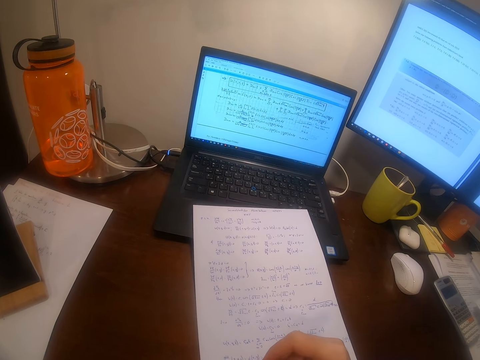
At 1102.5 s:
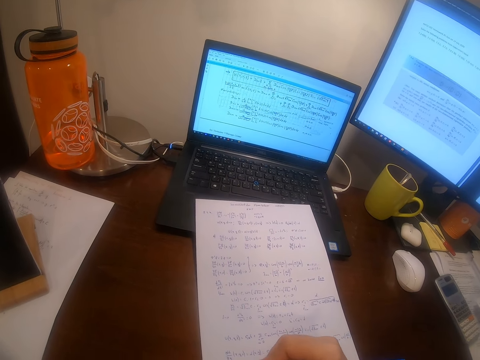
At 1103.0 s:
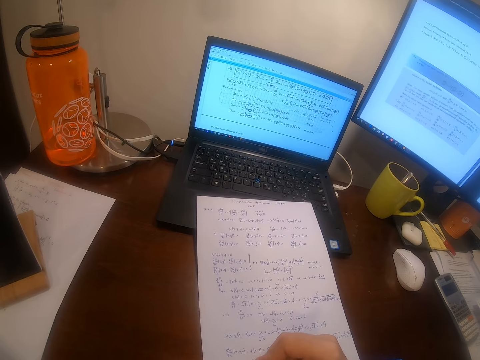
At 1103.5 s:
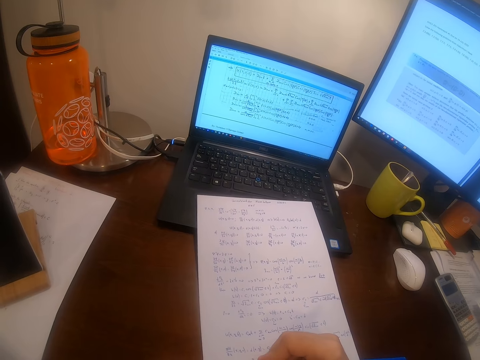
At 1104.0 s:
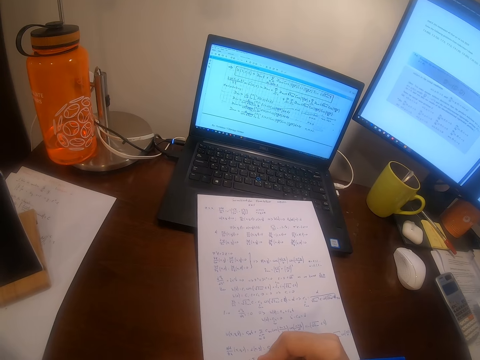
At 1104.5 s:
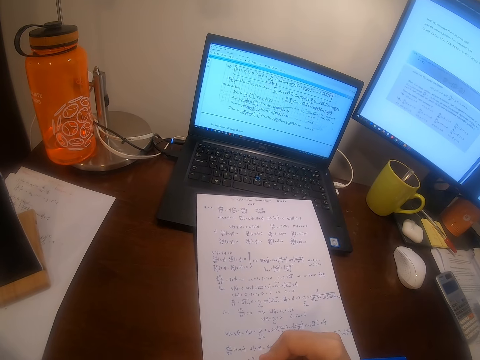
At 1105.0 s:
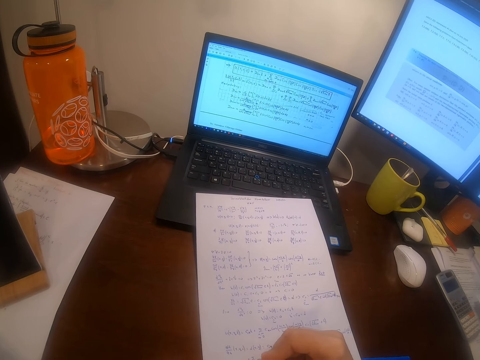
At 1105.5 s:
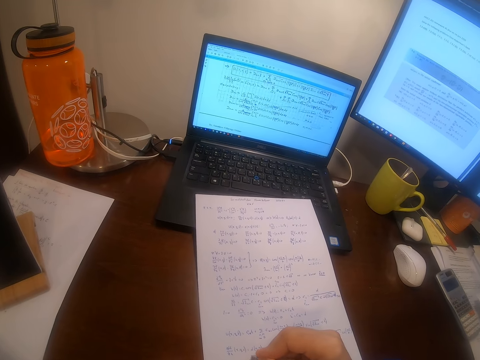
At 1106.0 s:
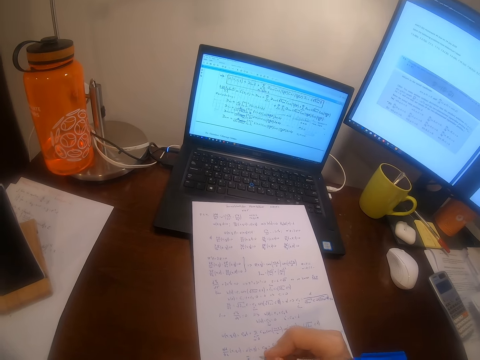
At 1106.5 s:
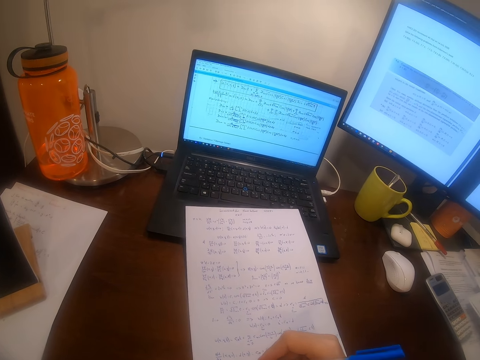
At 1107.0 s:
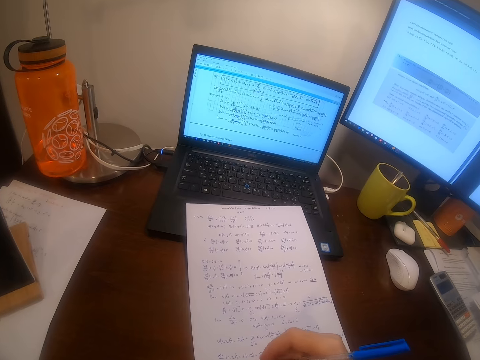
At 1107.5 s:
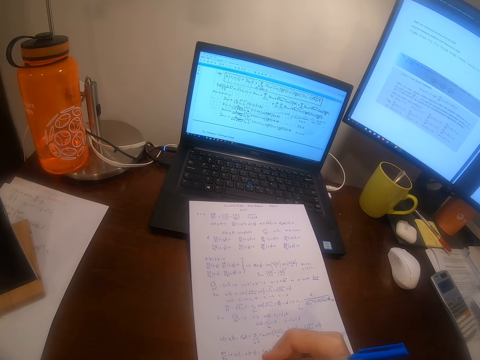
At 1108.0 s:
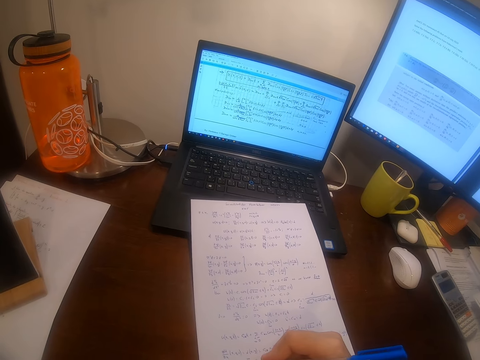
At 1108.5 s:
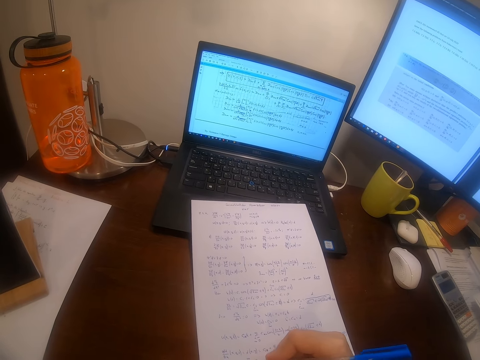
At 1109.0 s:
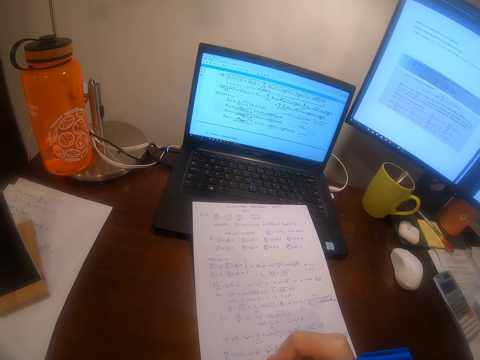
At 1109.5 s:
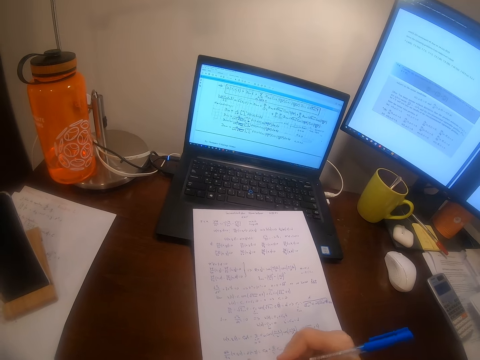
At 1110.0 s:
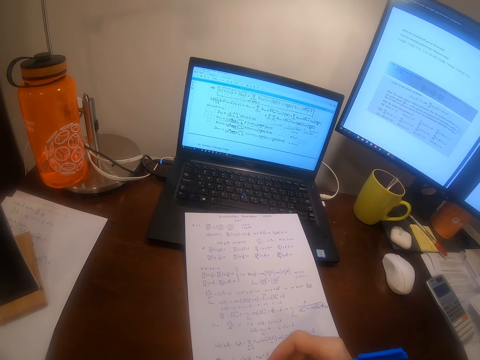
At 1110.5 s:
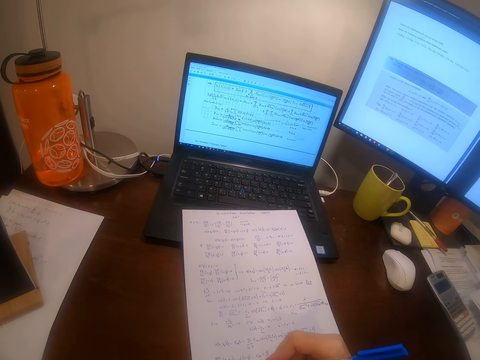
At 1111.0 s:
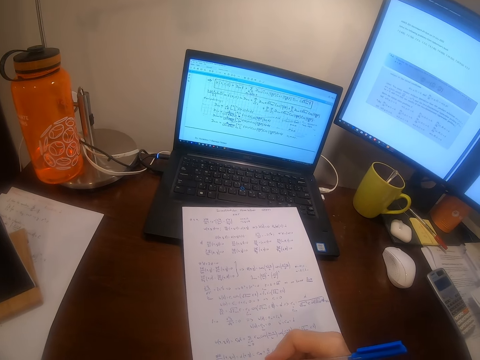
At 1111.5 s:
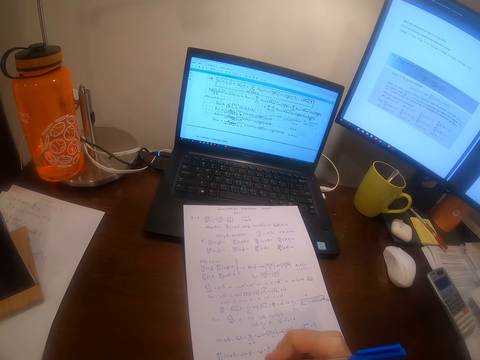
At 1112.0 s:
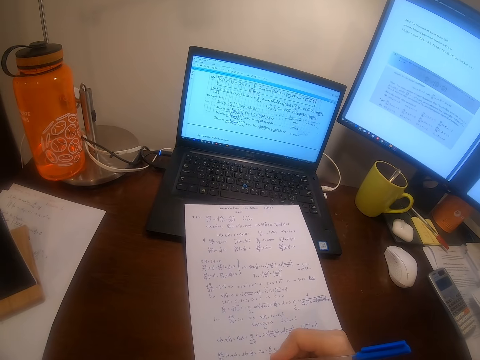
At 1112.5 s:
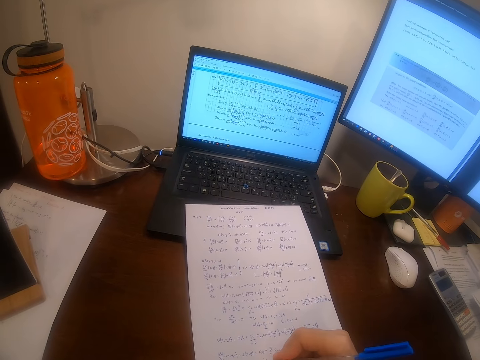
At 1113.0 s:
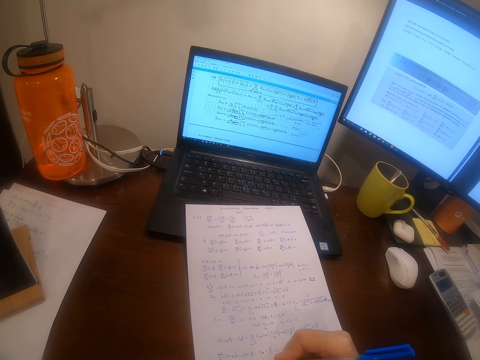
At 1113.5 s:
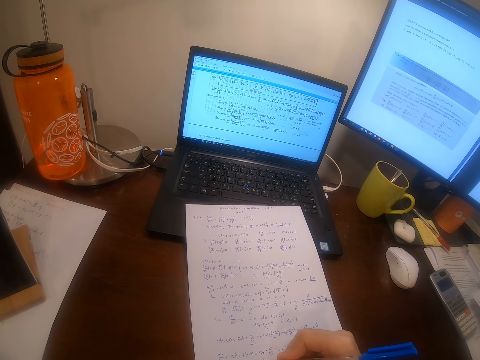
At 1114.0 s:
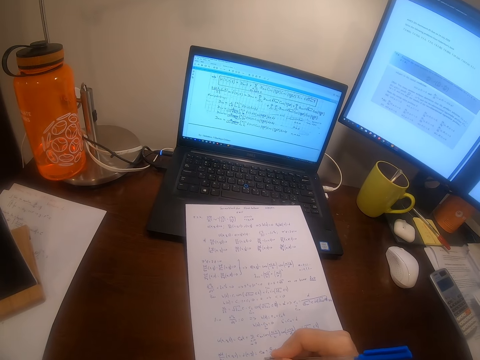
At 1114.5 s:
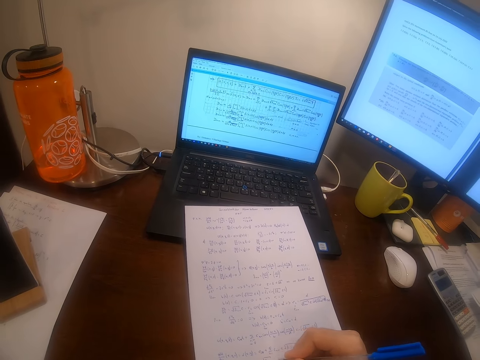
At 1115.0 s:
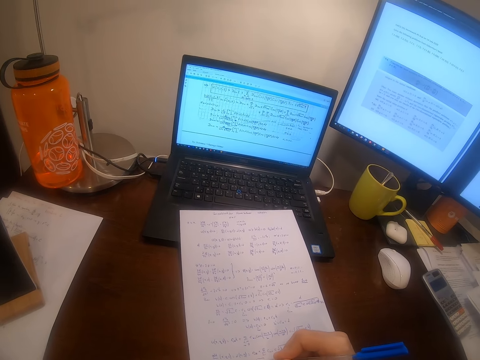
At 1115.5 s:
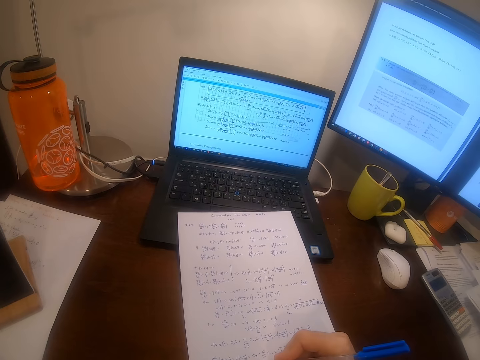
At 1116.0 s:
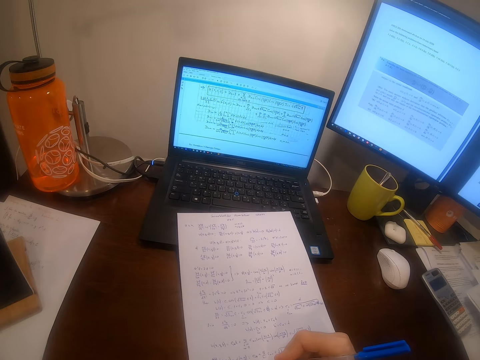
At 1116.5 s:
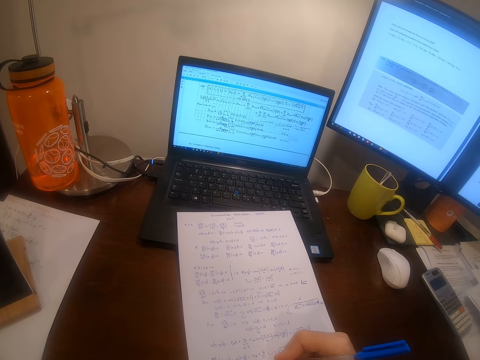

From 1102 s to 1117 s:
The camera wearer looks at the paper.

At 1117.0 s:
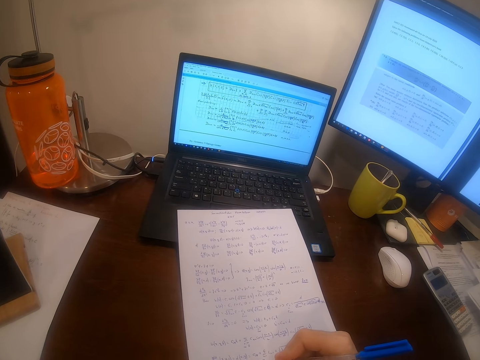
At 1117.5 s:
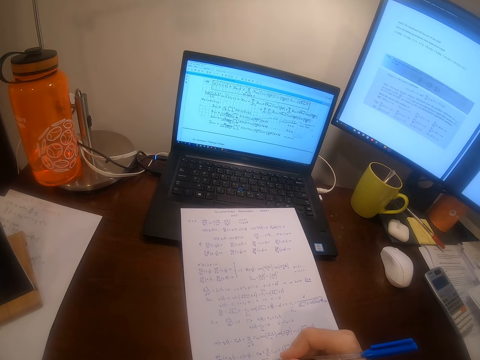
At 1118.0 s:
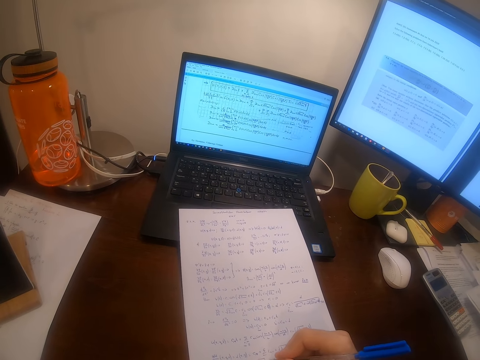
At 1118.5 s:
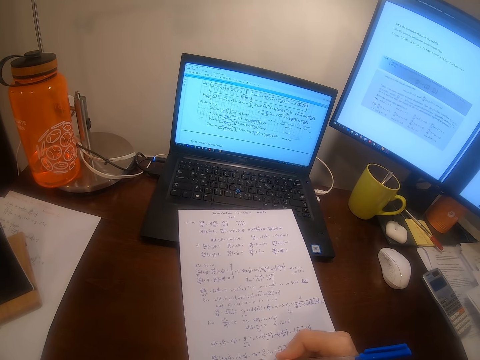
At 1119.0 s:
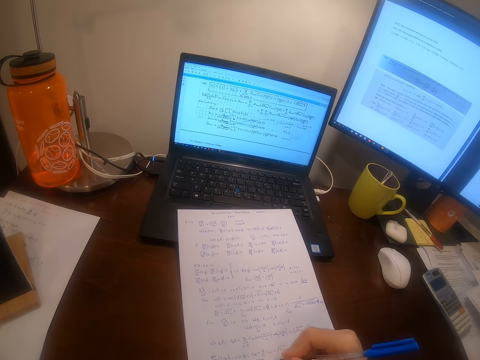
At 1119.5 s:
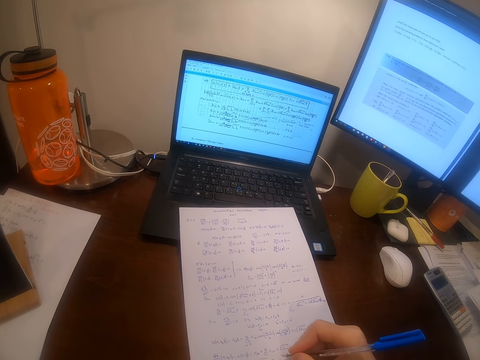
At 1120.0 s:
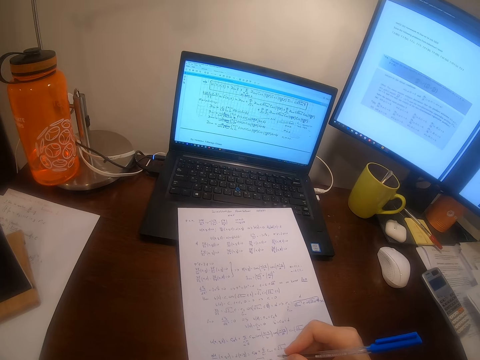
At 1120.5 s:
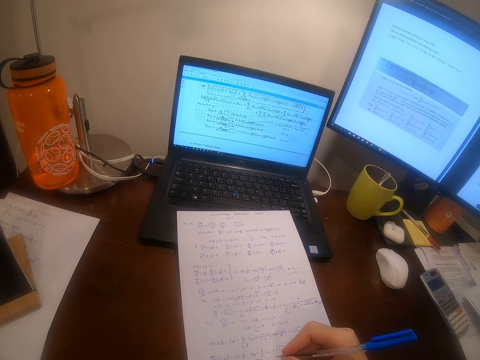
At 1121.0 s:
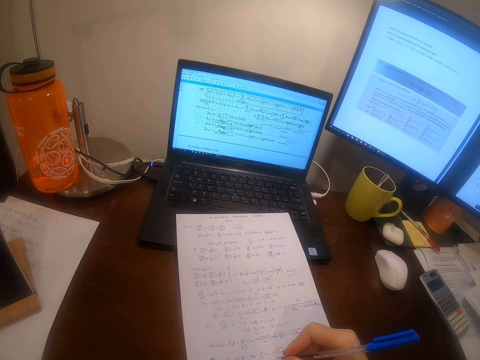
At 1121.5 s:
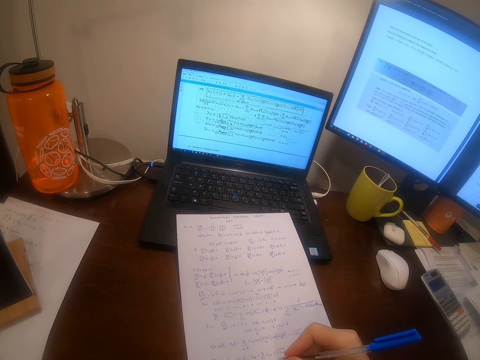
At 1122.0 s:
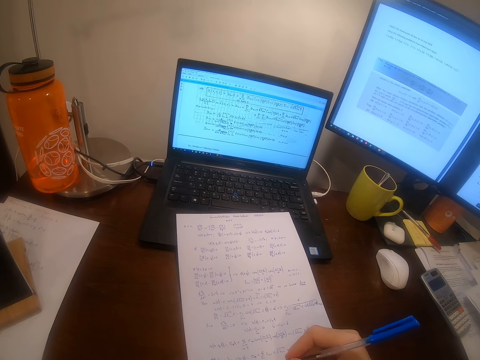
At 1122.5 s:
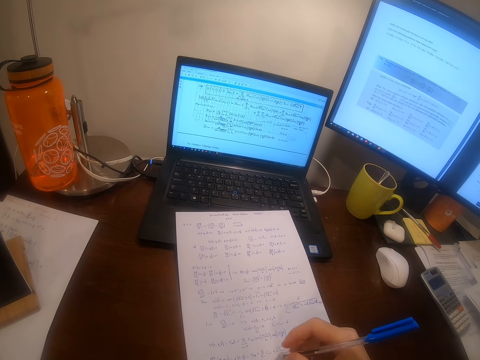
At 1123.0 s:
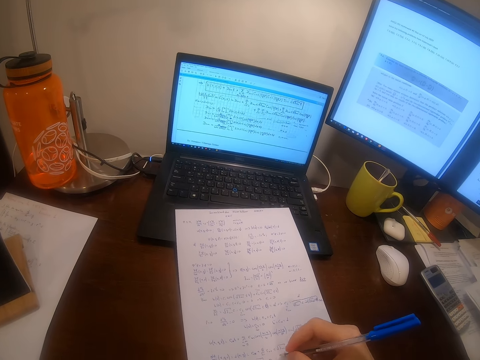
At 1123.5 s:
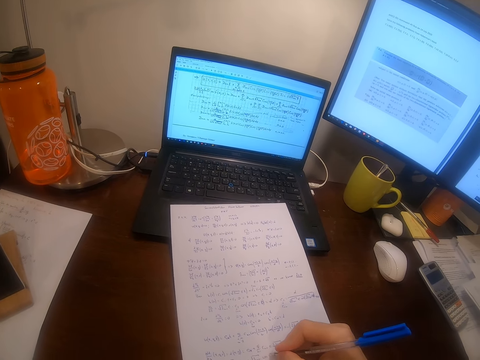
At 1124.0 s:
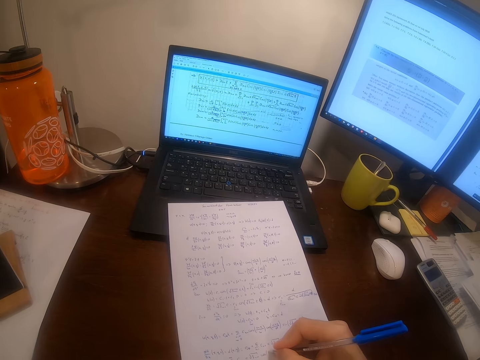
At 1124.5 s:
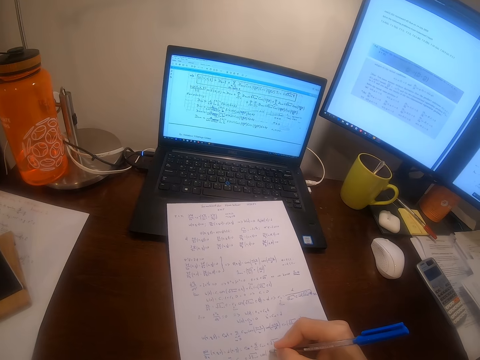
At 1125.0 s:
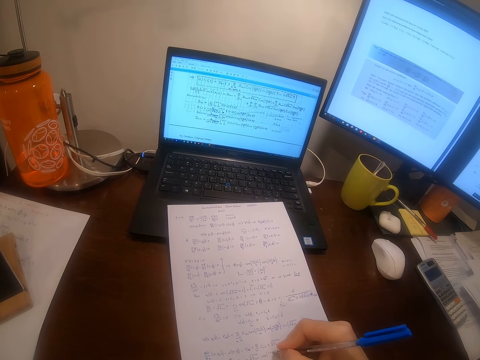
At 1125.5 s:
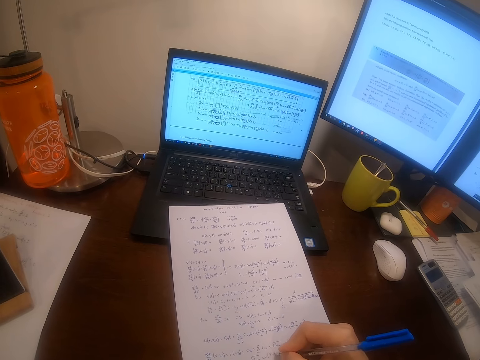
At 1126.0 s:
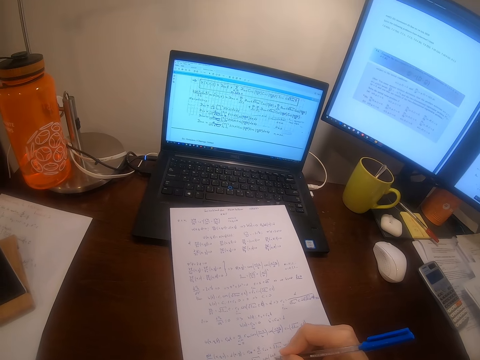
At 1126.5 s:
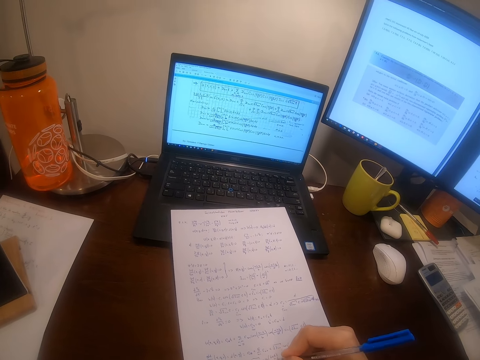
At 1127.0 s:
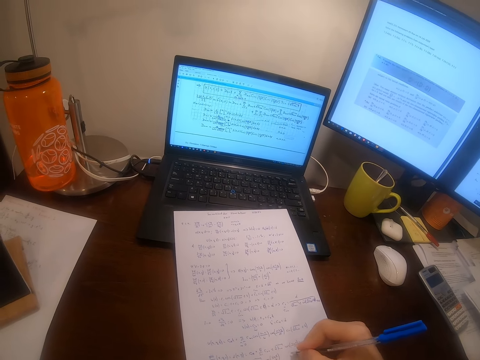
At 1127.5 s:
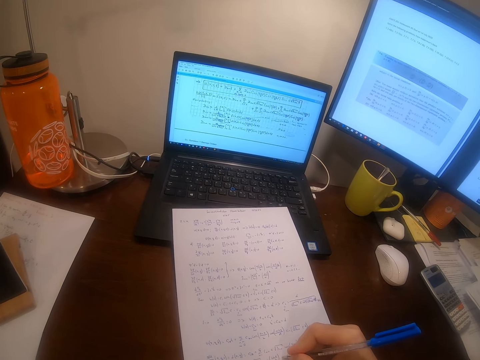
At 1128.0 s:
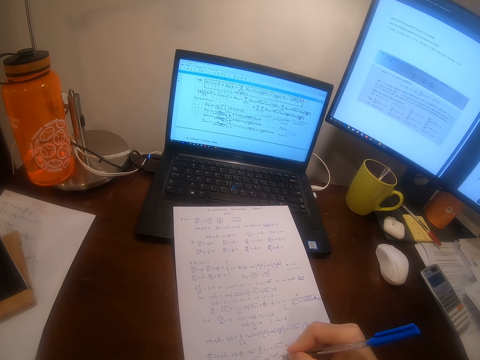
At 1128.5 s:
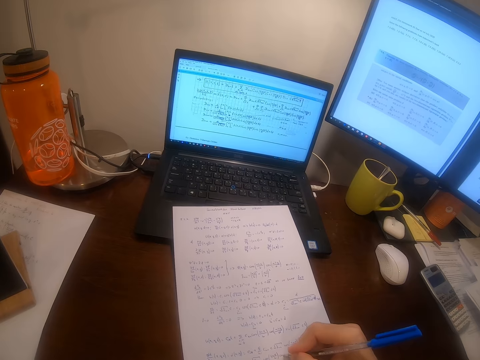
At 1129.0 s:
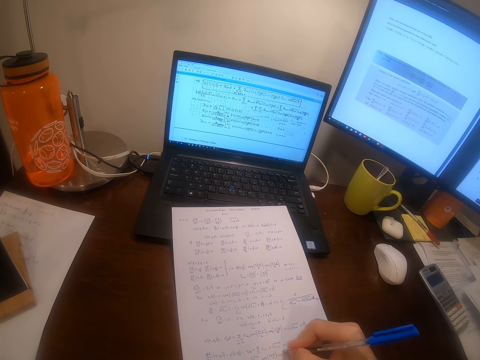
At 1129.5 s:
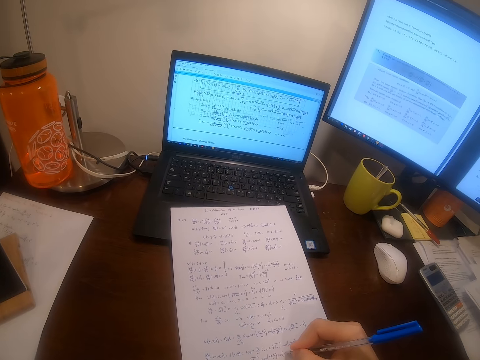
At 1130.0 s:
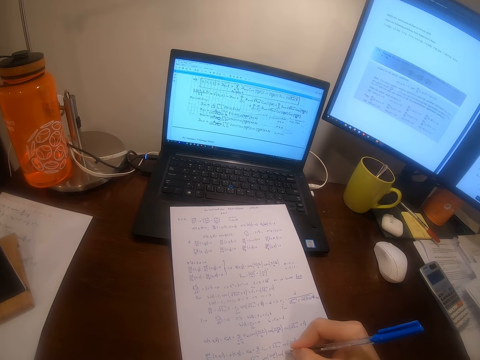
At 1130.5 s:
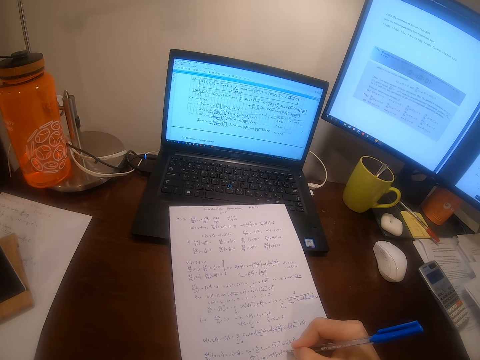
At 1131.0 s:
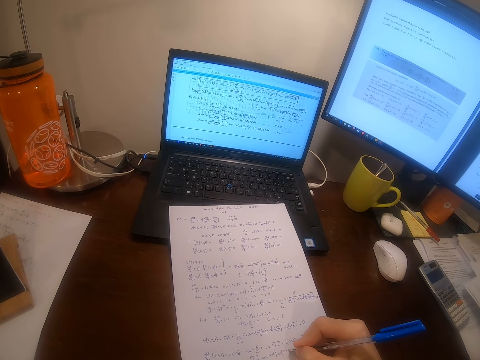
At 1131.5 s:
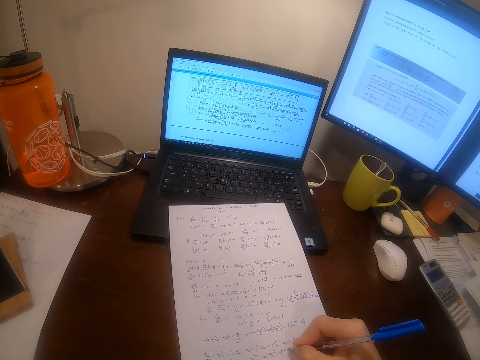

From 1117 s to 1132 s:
The camera wearer writes on the paper.
